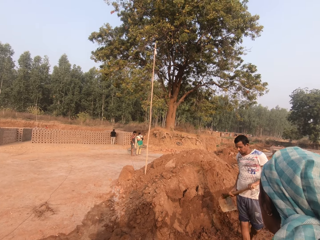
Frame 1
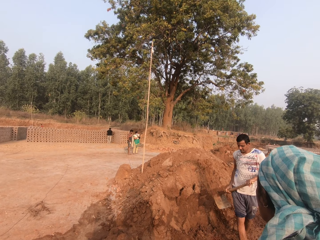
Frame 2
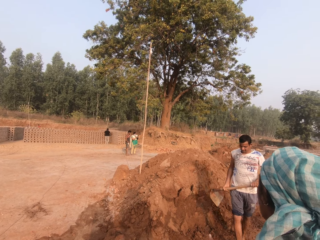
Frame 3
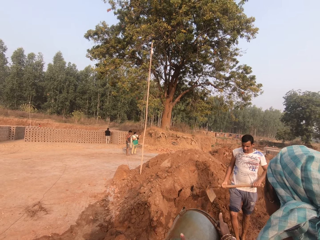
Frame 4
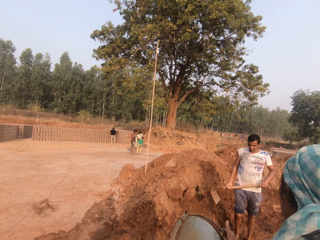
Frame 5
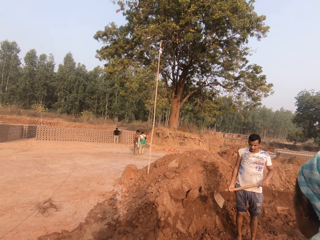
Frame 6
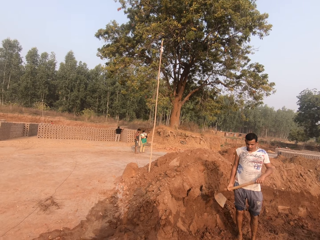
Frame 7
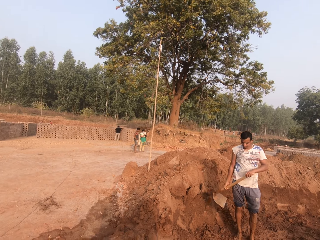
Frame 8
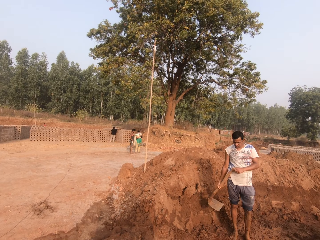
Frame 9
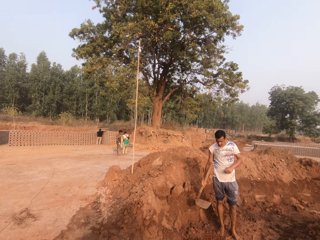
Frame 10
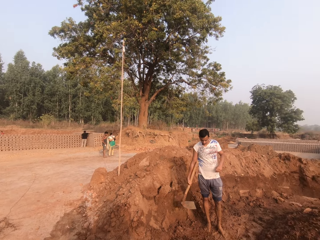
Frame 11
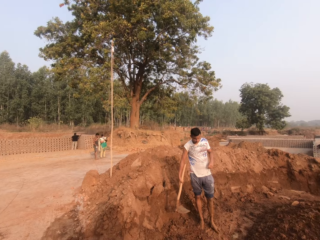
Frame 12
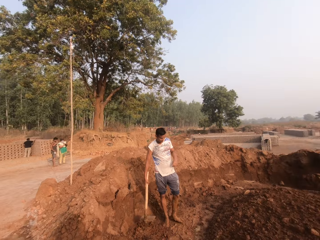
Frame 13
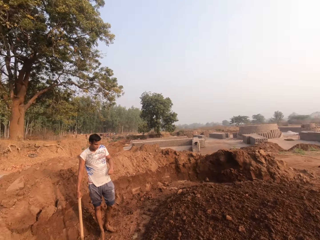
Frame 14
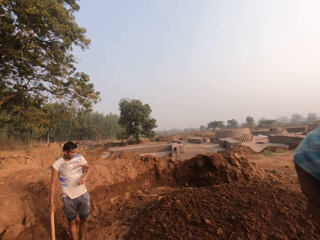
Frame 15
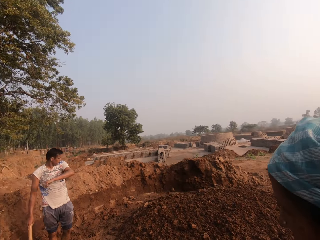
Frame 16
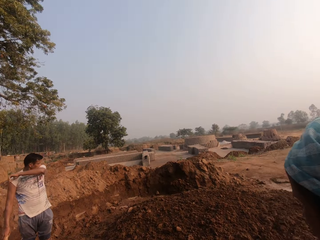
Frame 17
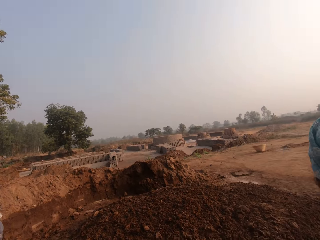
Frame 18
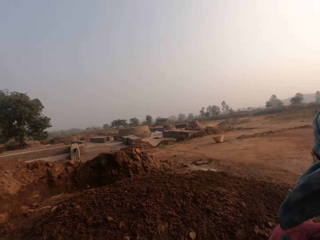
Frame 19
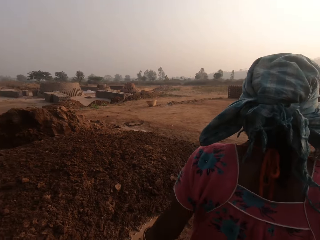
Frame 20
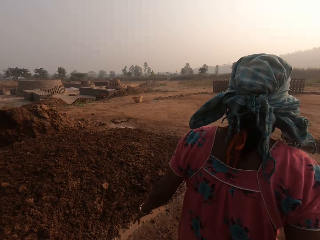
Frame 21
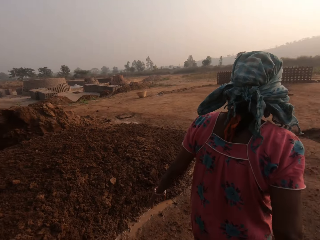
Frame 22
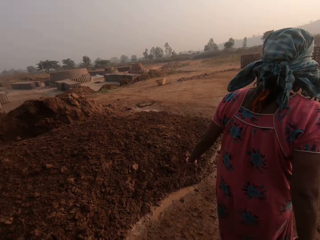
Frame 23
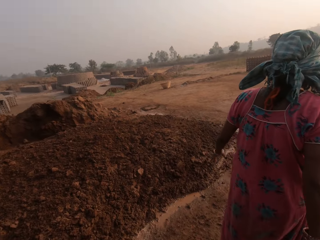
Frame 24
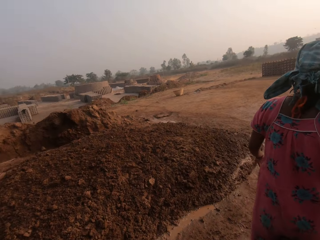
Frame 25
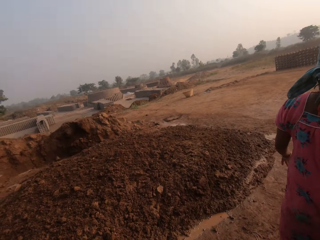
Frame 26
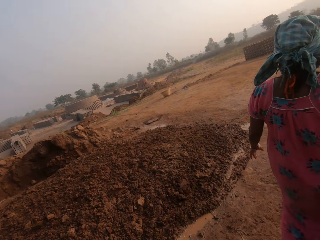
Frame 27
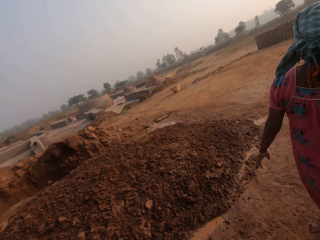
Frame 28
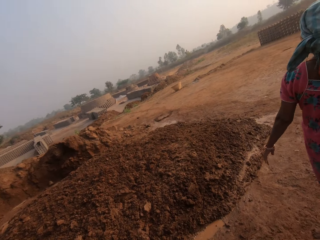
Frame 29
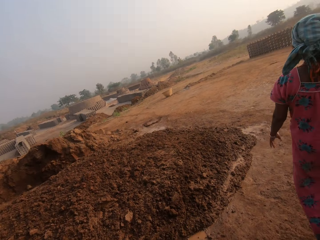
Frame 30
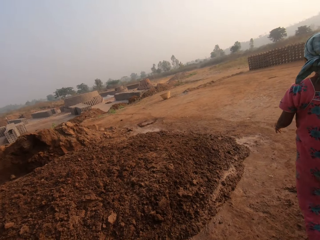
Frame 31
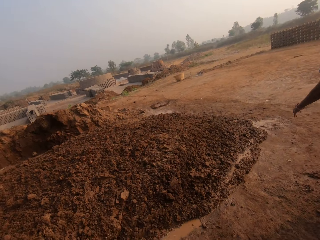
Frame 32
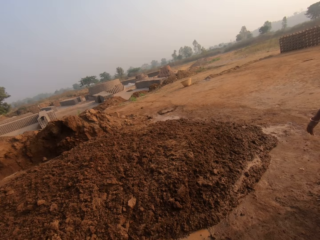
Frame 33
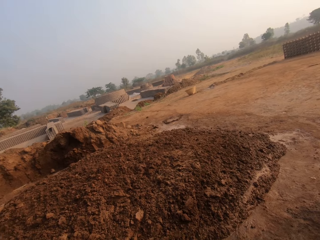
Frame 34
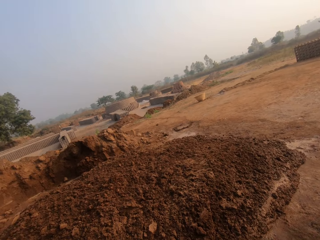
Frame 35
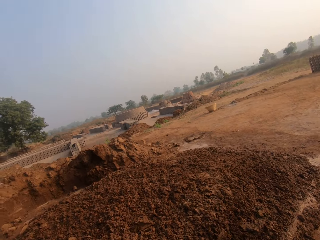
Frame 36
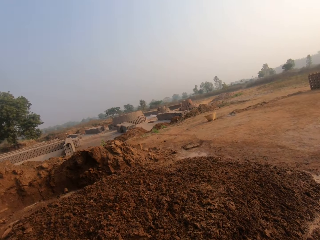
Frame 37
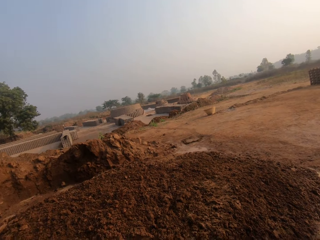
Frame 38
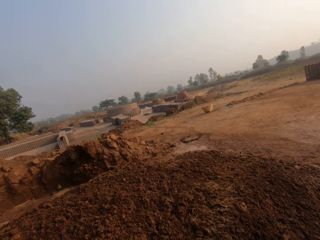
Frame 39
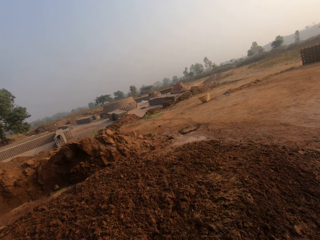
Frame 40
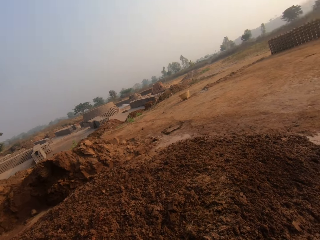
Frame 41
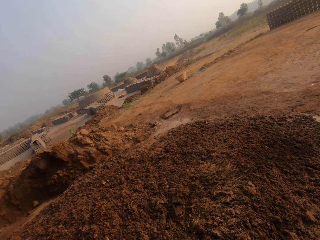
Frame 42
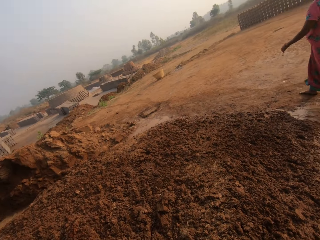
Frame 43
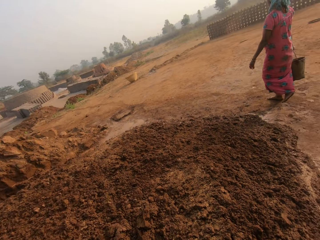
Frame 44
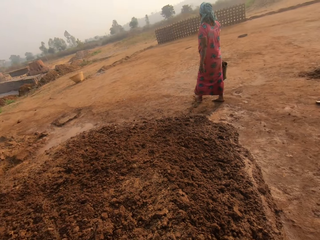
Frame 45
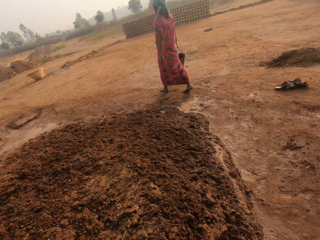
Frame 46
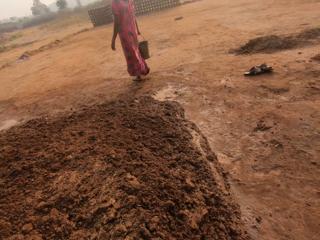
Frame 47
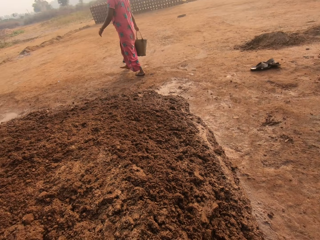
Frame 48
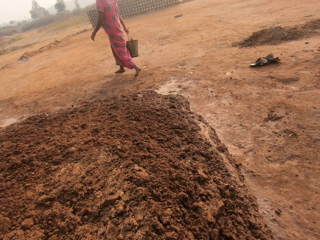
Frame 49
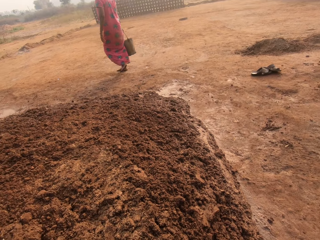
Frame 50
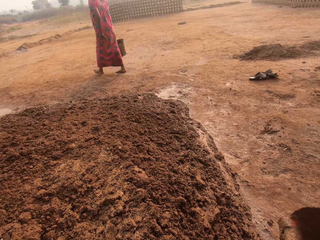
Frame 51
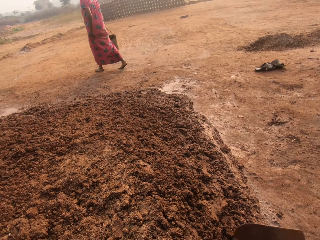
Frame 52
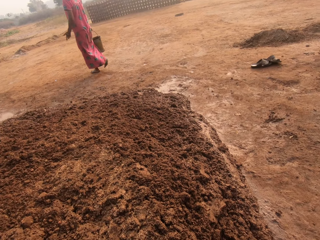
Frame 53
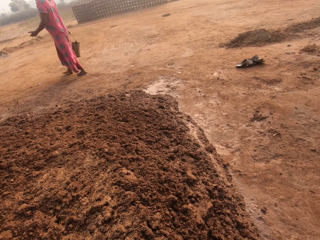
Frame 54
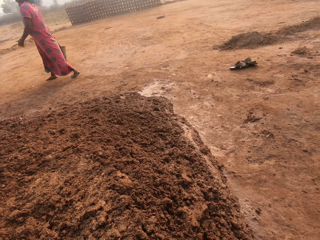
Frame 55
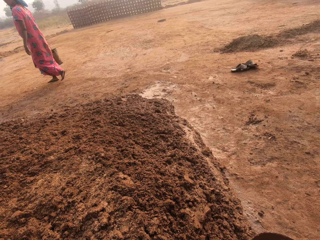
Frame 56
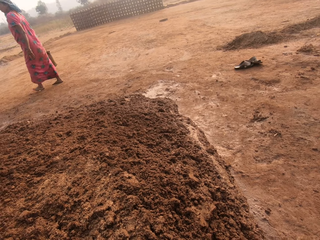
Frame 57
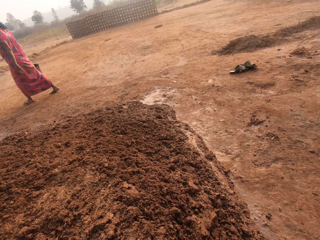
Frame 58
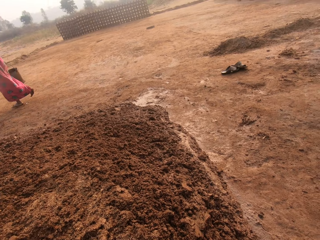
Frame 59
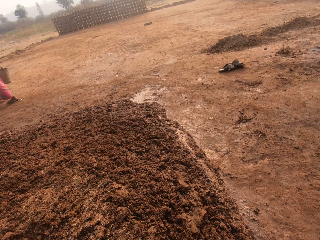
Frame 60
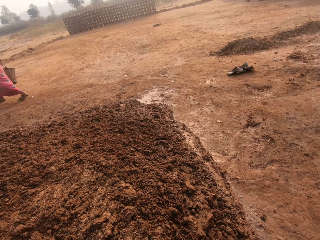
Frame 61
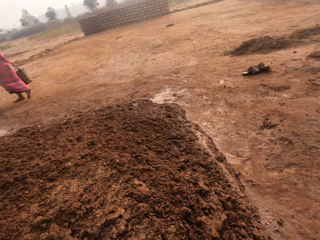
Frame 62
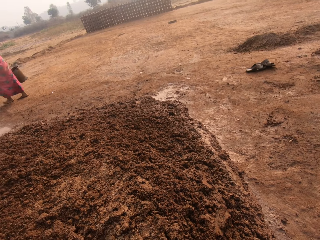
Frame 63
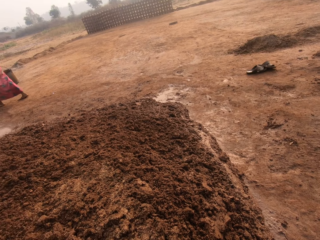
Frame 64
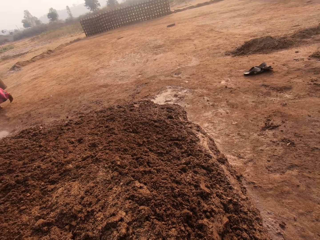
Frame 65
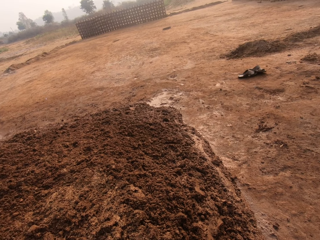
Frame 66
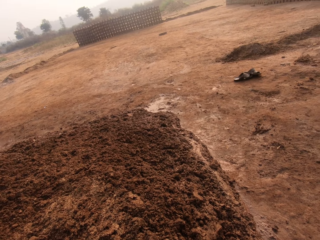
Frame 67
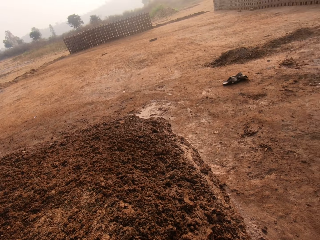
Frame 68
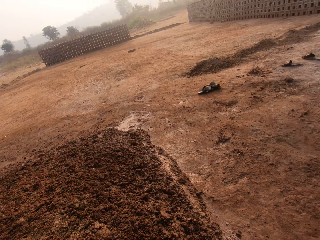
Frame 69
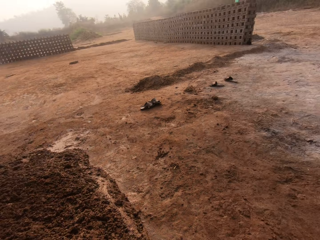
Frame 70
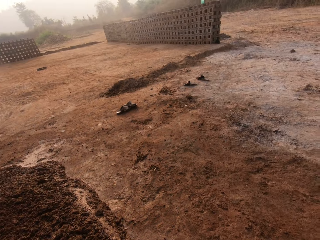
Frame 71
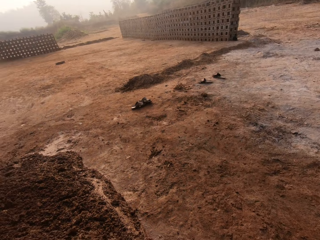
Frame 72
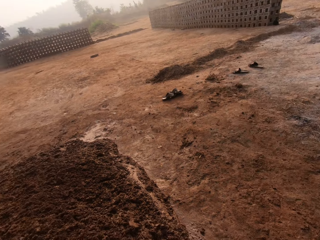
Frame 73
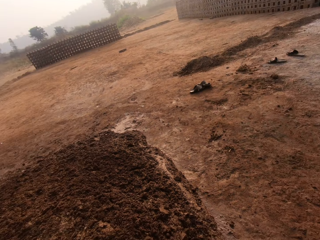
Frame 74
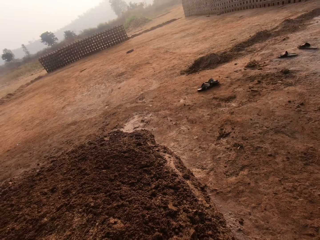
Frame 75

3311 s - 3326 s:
The man holds the digging hoe in an upright position on the ground with his right hand. The man wipes his face with his left hand. The camera wearer turns around the clay heap. He walks towards the clay heap. The woman carries a bucket with her right hand. The camera wearer digs sand from the ground with the digging hoe in his hands. He converses with the man.

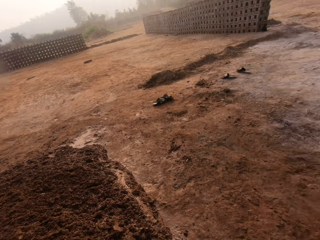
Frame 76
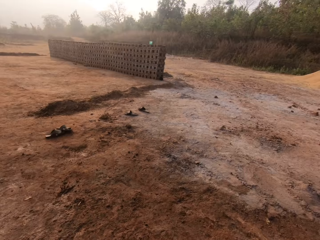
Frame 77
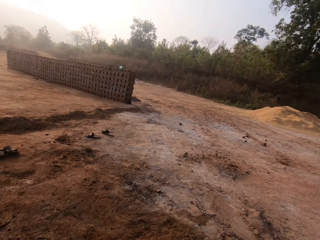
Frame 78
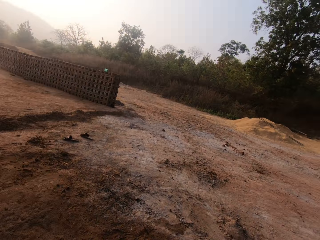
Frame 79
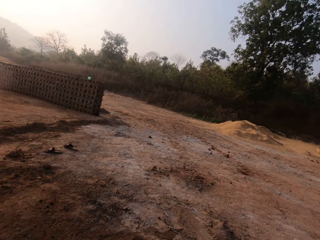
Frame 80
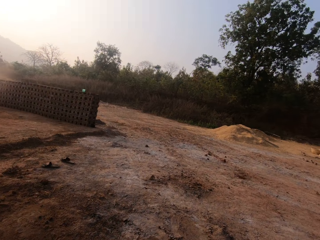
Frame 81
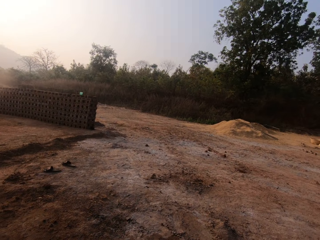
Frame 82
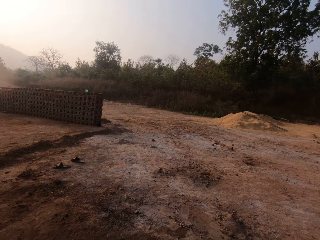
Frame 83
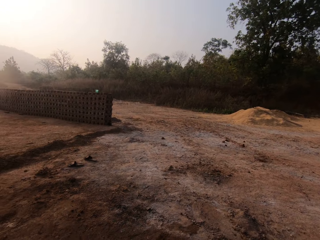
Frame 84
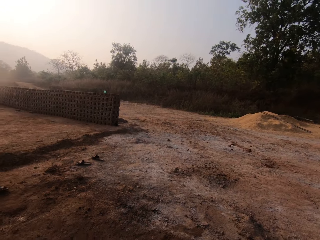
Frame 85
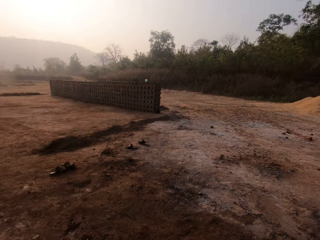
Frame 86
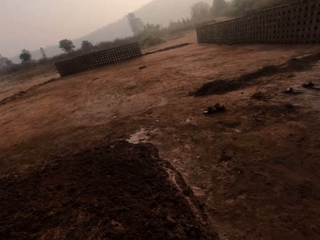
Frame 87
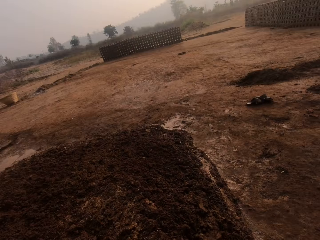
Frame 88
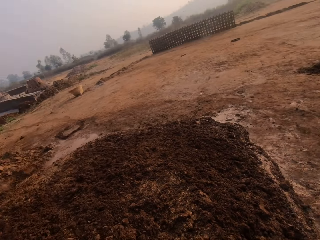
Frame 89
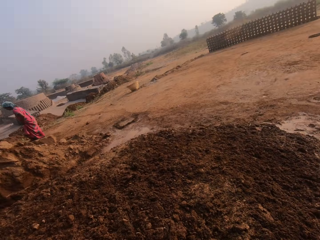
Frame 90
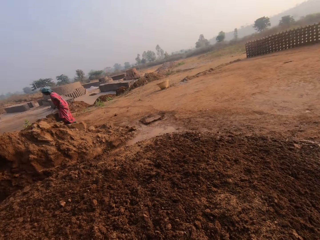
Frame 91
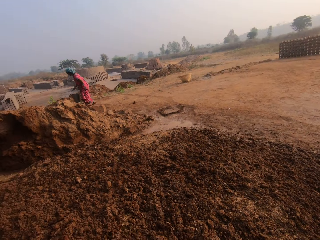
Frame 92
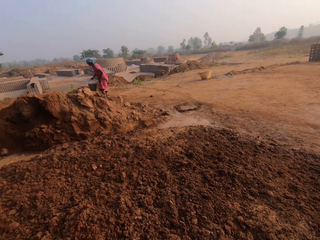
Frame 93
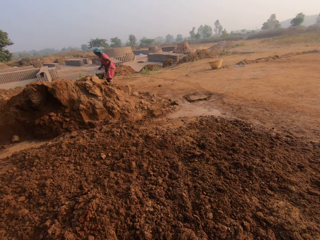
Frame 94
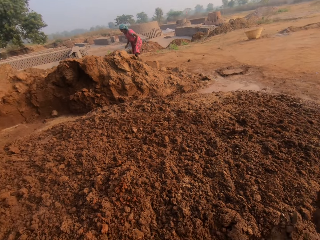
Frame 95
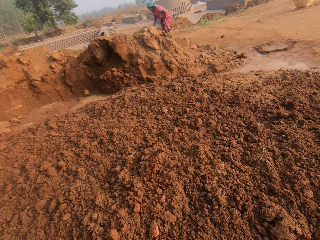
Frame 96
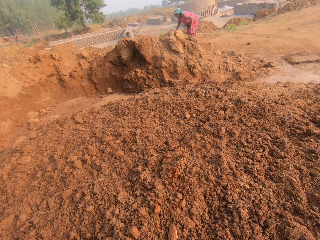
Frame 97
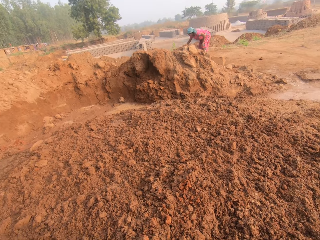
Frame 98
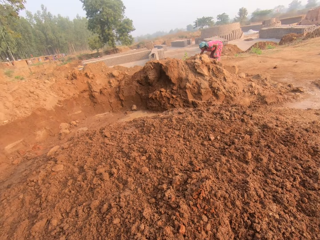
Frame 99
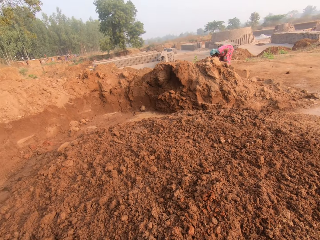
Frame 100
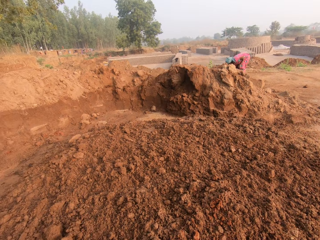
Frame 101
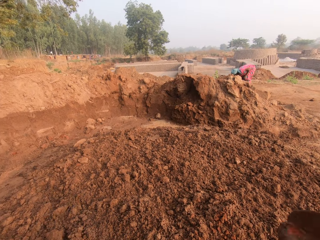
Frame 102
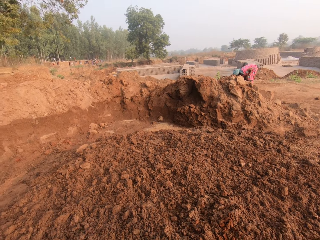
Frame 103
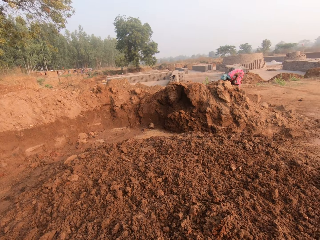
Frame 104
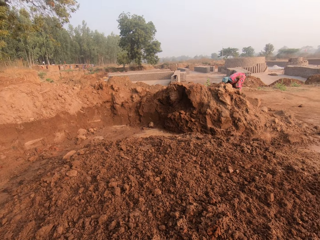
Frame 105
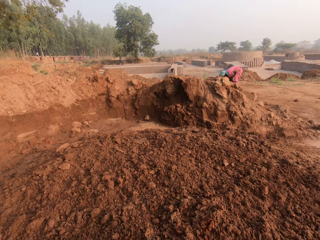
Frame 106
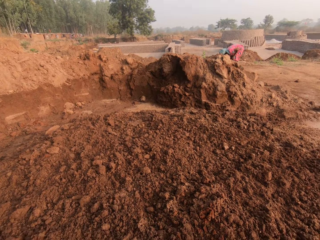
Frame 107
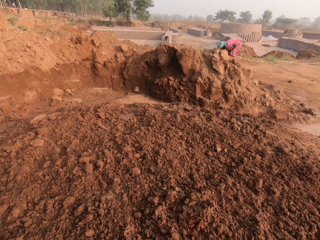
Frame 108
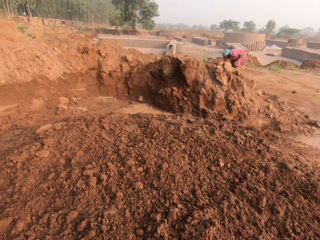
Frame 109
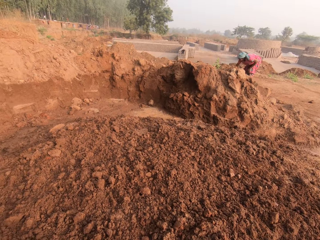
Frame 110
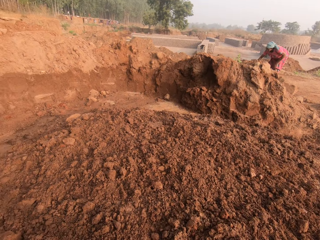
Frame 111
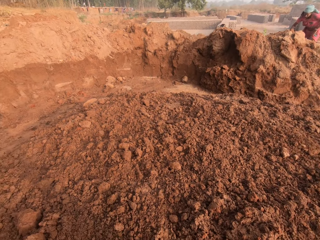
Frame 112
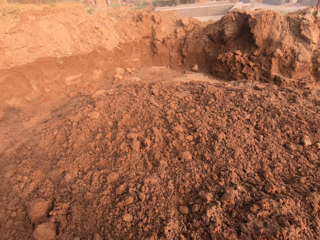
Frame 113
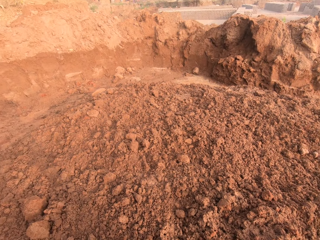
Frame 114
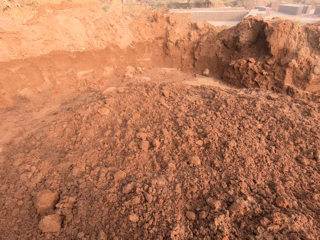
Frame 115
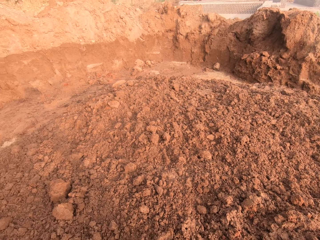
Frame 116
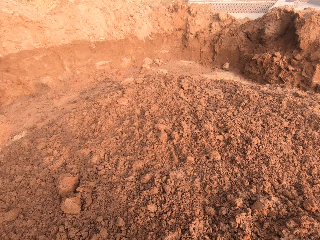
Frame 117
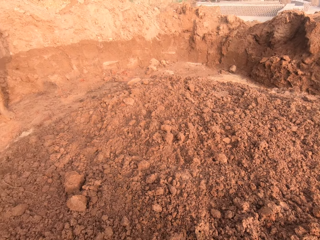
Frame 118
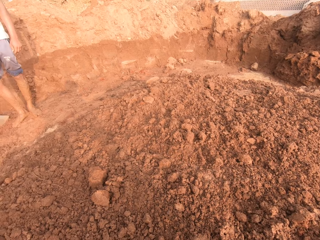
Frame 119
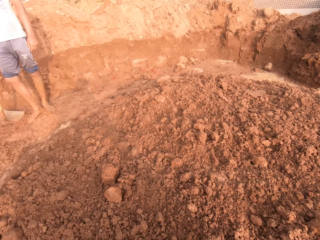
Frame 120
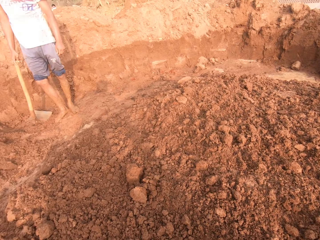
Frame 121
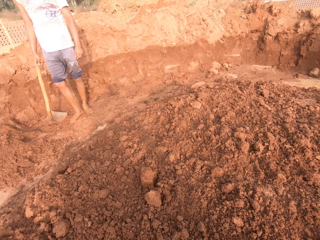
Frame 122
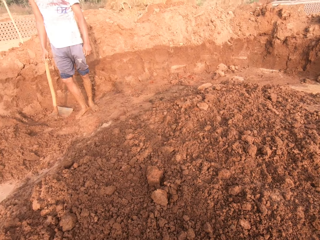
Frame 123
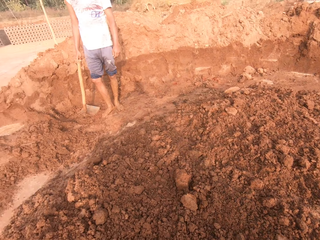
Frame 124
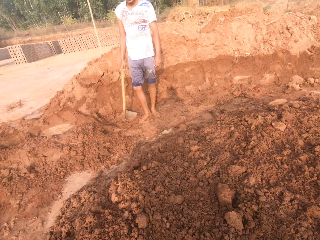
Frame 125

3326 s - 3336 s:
The camera wearer turns around the clay heap. He digs sand from the ground with the digging hoe in his hands, on the clay heap.
